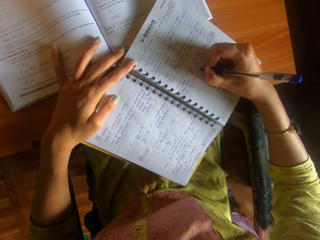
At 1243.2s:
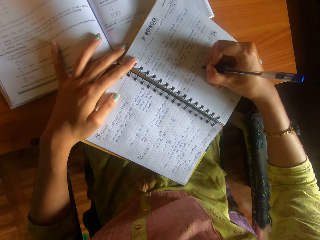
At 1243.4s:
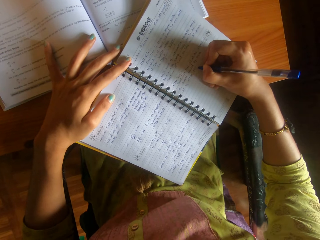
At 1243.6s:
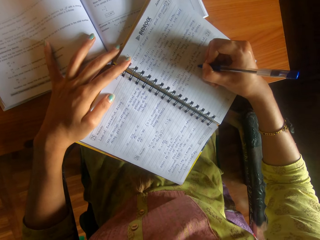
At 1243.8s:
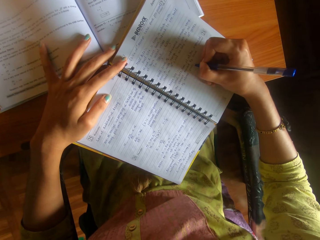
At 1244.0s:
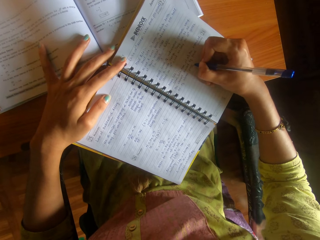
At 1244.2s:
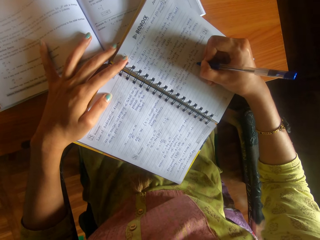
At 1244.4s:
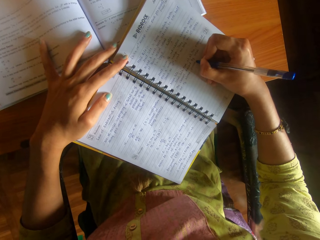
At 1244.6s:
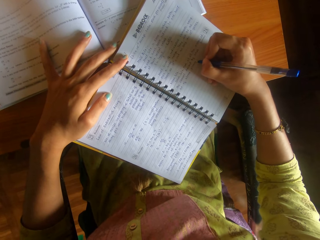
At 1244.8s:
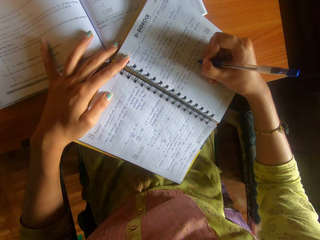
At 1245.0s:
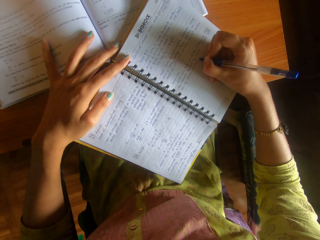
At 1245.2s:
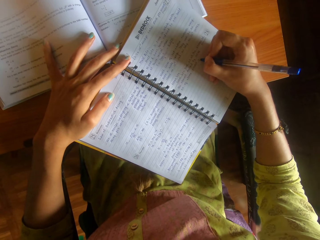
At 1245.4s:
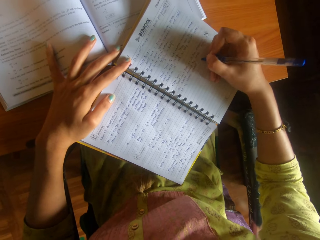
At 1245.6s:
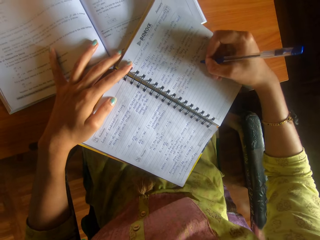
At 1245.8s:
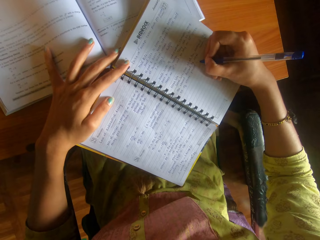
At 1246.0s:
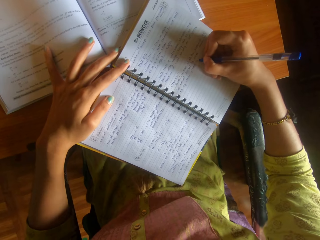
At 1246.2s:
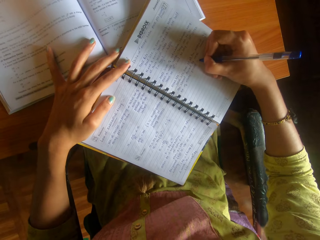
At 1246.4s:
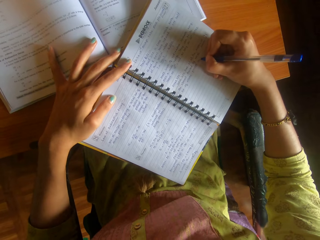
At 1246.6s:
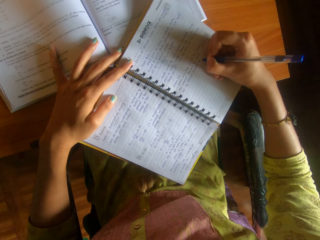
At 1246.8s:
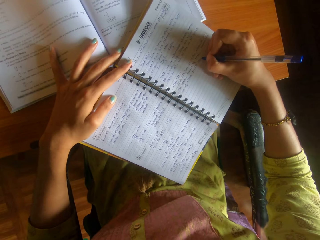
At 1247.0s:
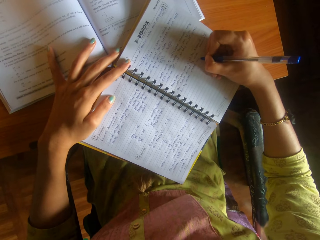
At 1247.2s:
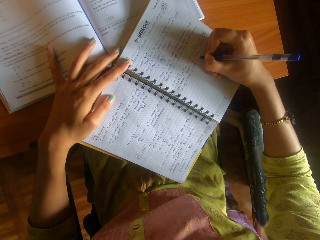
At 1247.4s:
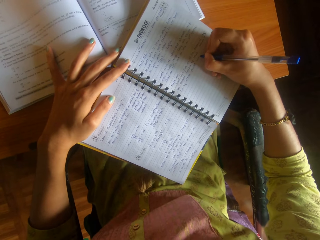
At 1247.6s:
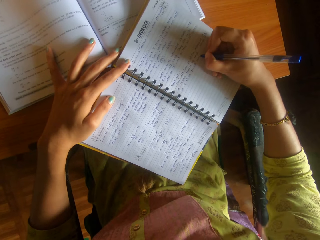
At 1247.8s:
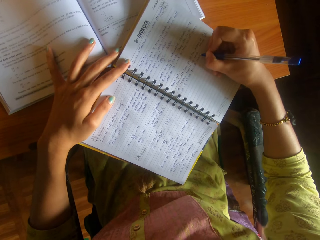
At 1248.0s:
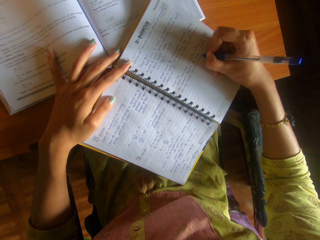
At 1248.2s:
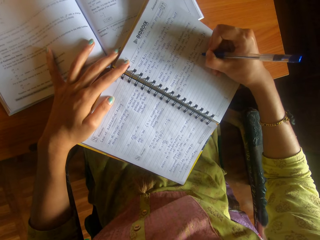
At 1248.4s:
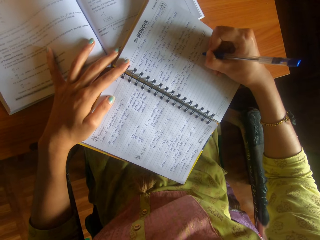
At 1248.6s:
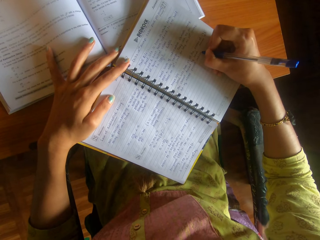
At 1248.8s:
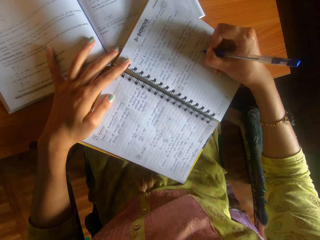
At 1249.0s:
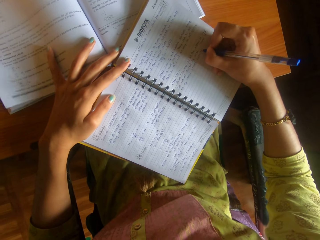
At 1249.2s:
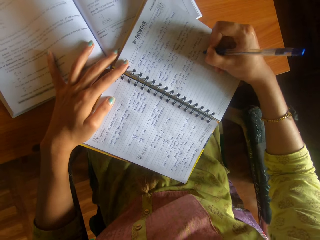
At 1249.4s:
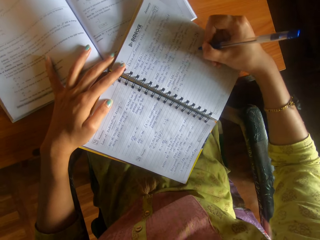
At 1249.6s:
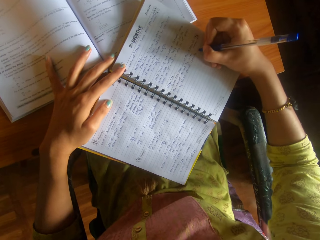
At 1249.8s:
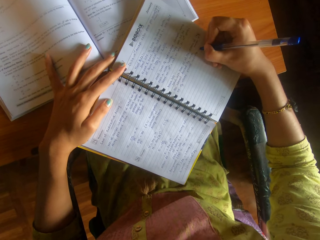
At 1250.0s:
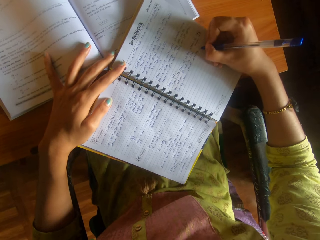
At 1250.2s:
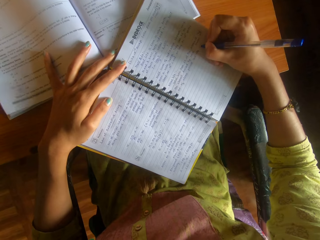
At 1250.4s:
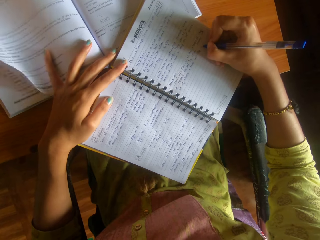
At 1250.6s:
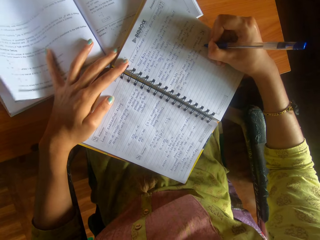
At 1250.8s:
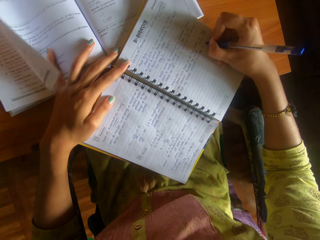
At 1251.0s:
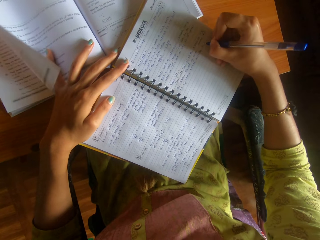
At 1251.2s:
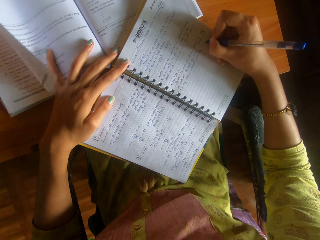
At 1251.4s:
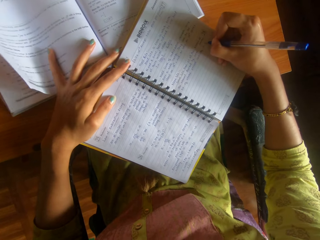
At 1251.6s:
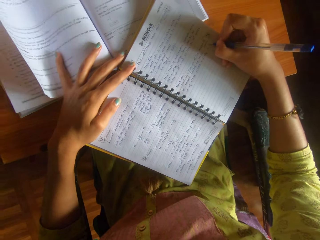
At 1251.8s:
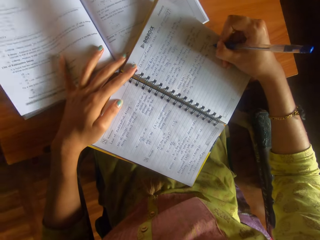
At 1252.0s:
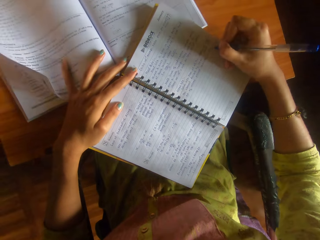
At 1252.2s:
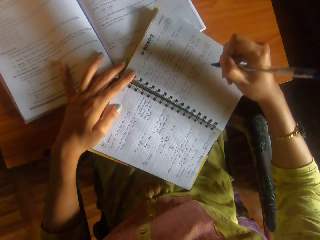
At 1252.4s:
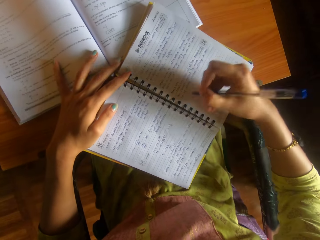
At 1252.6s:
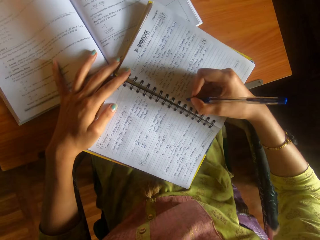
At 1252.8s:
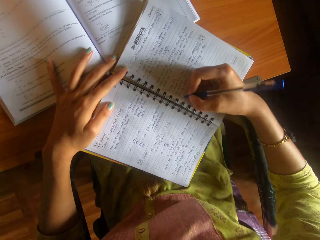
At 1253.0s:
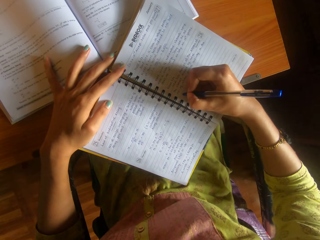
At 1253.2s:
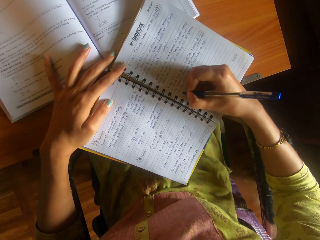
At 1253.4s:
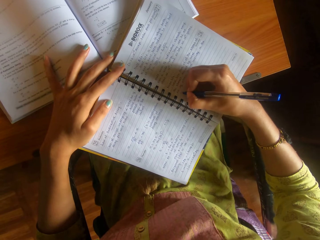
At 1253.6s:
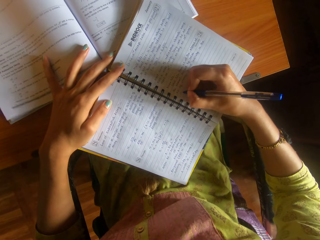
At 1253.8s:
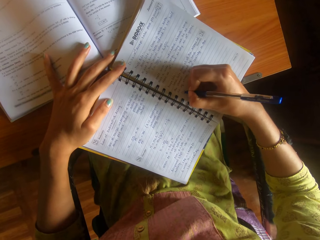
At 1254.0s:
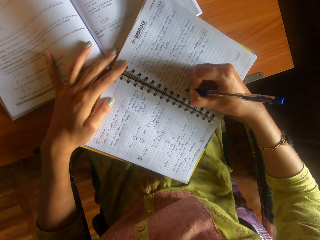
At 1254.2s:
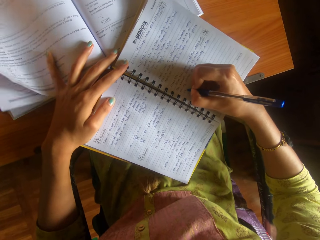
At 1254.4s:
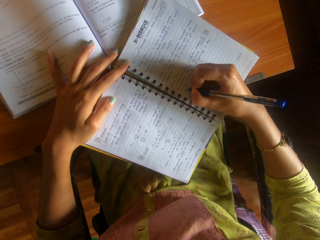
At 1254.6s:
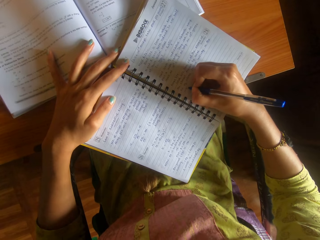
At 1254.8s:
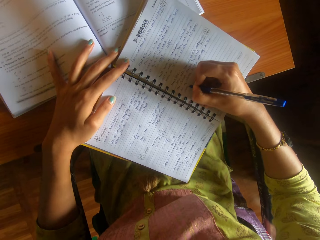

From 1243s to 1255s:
The camera wearer holds the text book.

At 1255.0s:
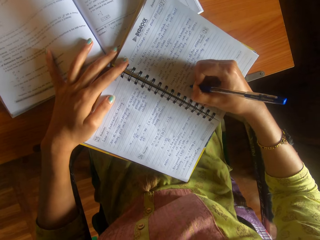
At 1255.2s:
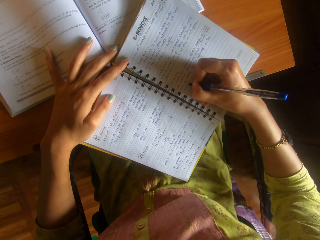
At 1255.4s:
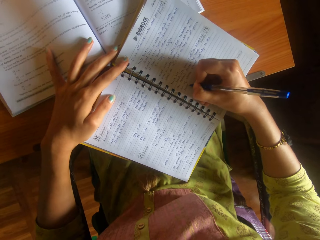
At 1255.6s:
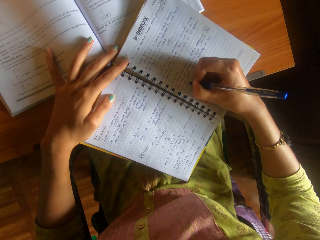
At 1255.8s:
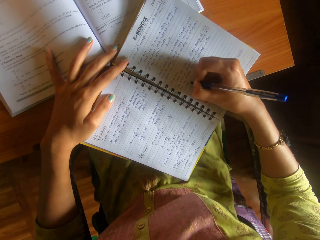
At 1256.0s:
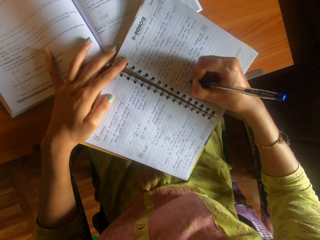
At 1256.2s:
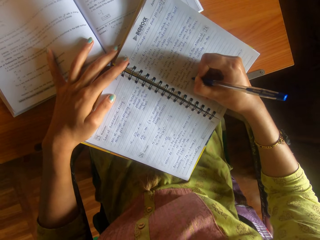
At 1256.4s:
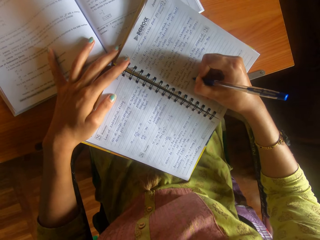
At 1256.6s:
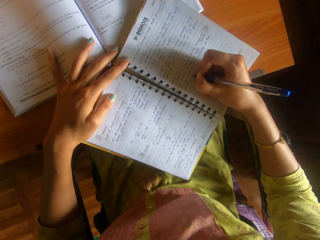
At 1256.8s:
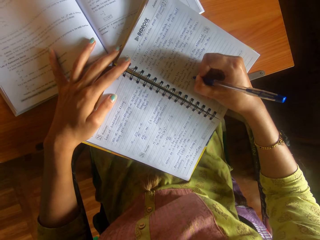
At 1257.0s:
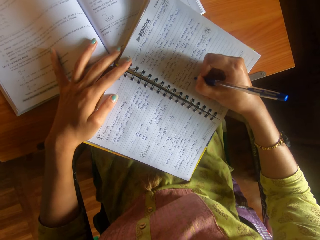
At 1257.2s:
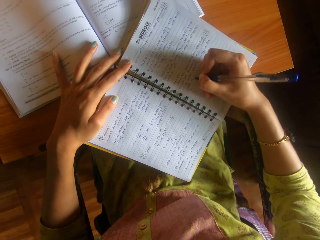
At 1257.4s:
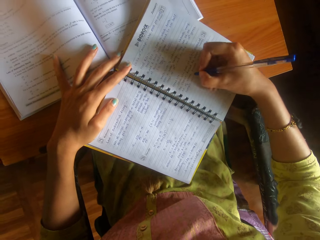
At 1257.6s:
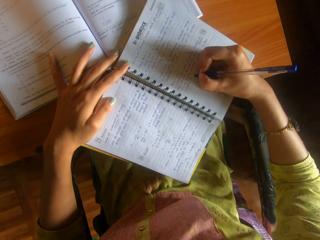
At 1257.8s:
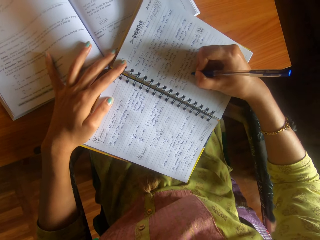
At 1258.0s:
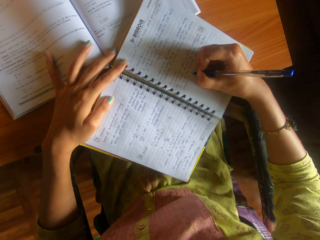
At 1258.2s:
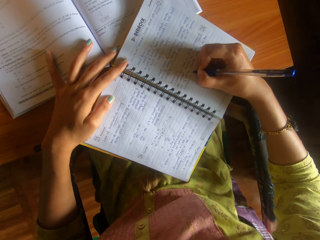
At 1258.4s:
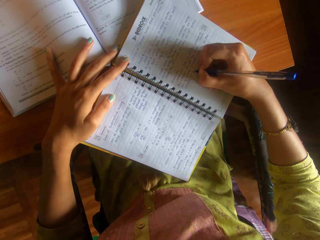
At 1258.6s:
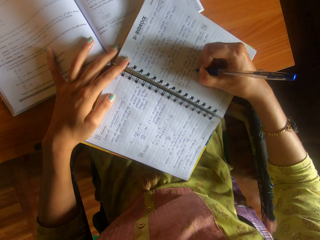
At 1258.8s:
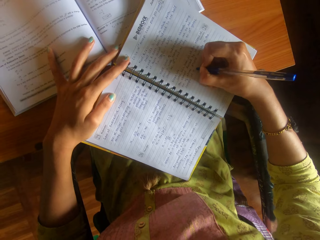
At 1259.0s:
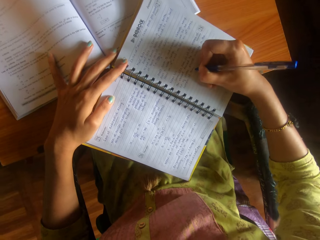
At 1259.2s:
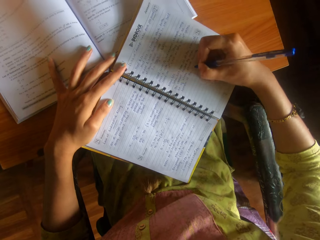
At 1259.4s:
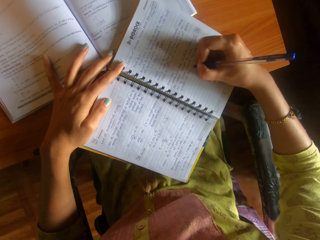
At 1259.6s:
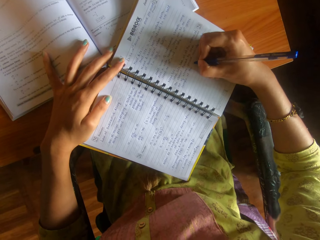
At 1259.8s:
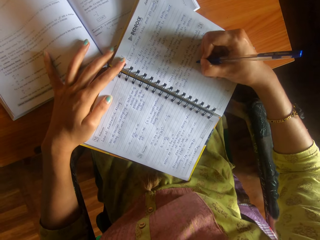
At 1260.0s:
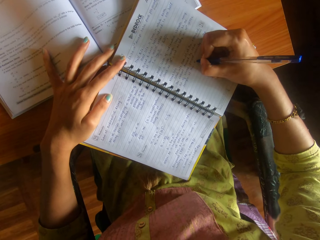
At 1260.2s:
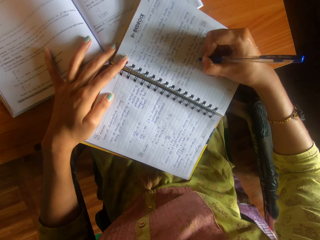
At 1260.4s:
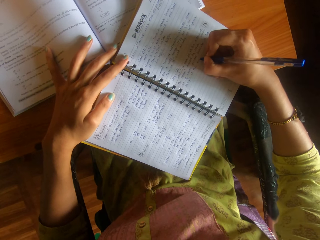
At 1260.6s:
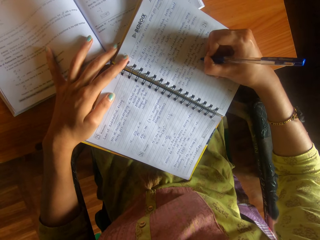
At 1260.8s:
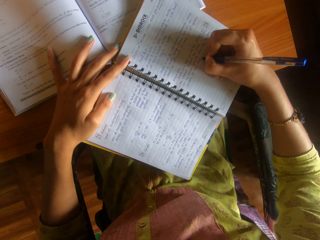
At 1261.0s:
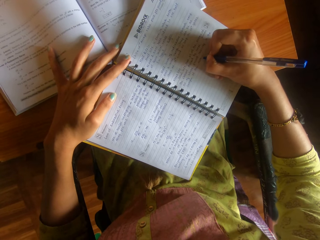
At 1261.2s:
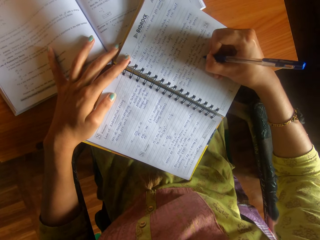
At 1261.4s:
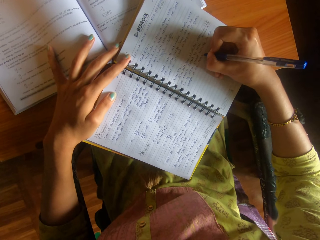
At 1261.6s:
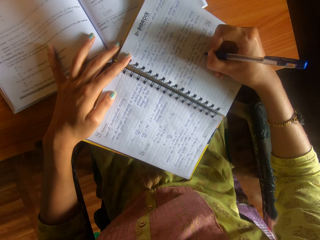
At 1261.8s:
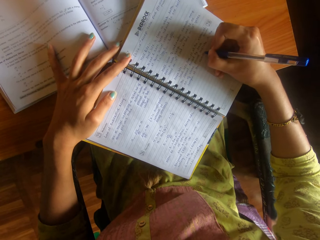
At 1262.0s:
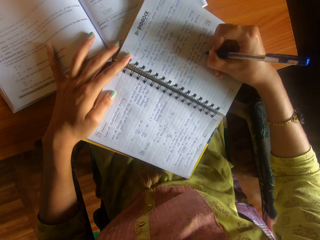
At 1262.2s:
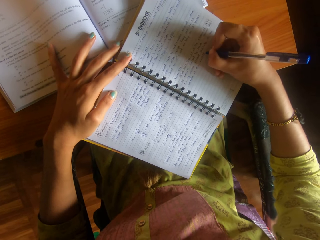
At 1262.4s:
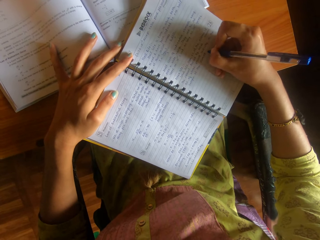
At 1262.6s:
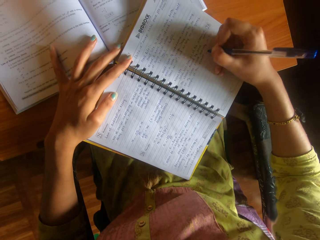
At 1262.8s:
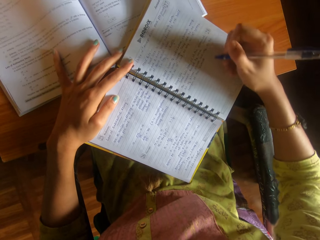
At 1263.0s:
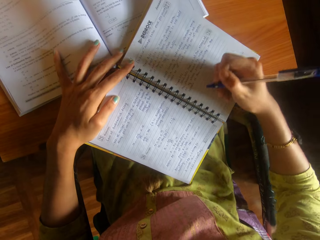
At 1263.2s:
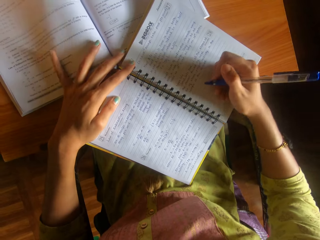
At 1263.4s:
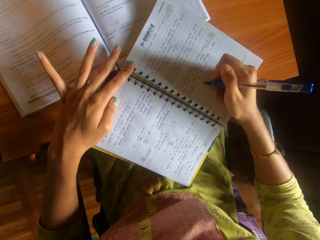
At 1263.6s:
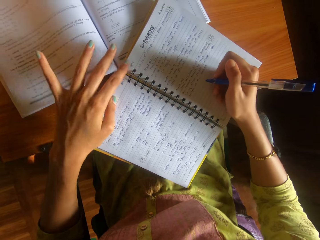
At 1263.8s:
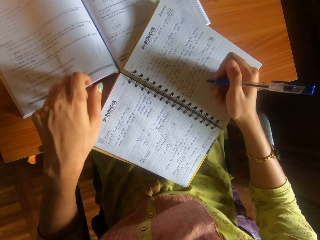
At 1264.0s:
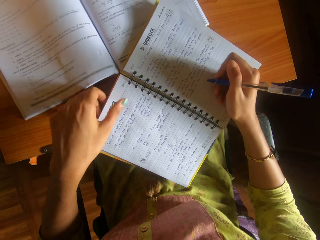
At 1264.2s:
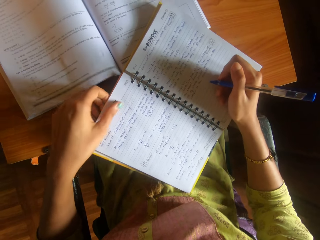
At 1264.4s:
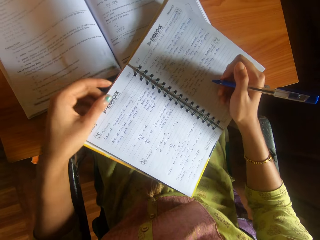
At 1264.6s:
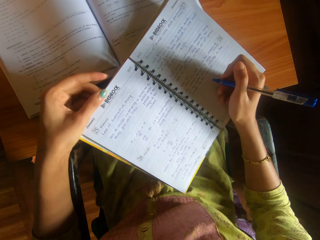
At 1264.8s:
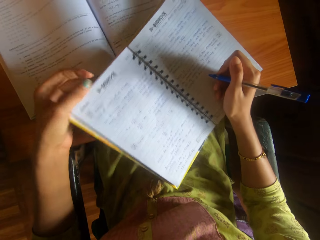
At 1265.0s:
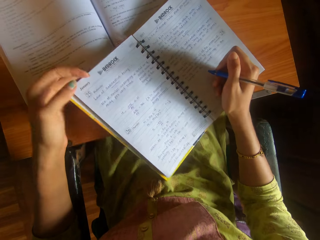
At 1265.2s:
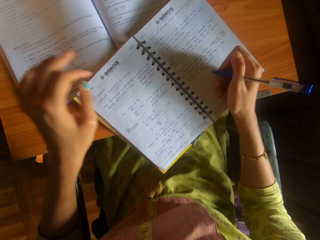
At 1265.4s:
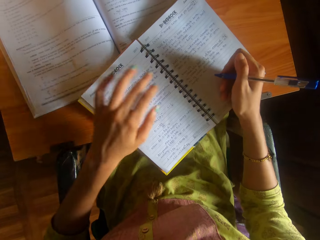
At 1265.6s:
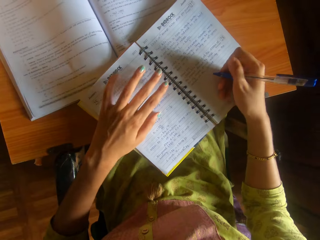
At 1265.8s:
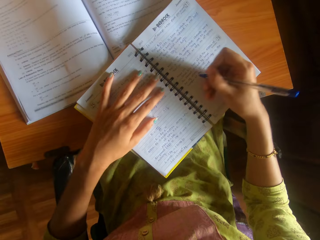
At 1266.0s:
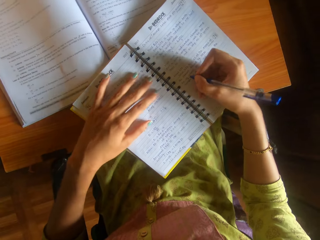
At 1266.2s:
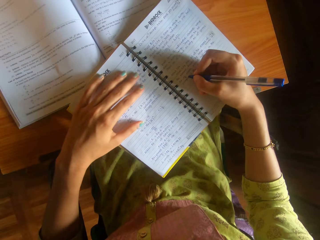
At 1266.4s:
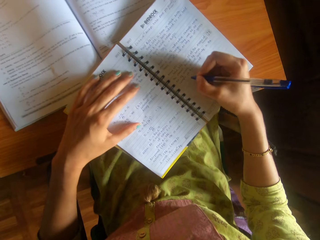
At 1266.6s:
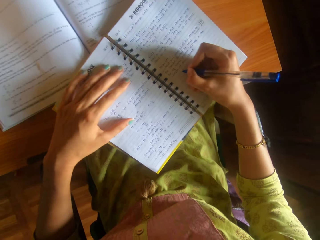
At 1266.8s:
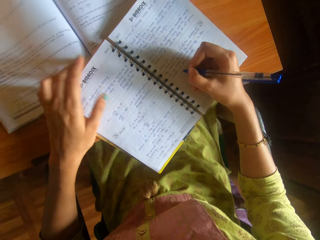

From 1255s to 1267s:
The camera wearer adjusts the book on the desk with her left hand. She holds the book. She places her left hand on the book on the desk.
